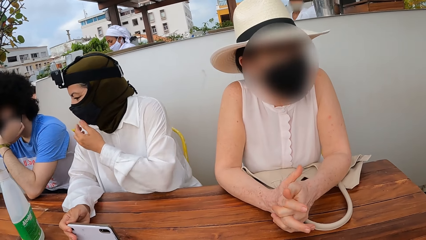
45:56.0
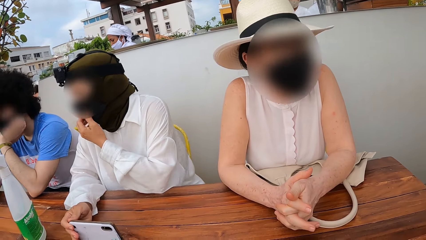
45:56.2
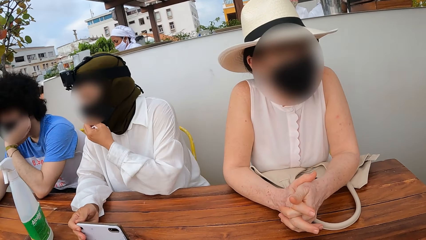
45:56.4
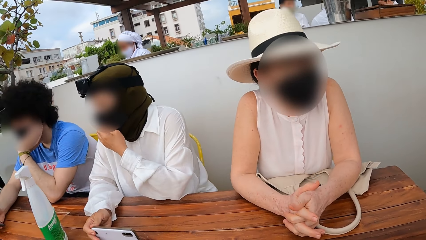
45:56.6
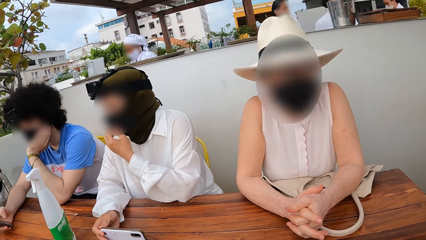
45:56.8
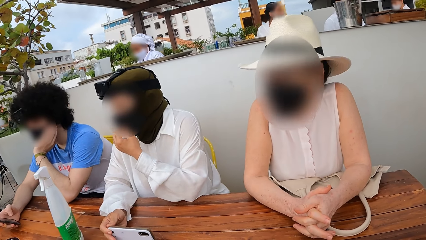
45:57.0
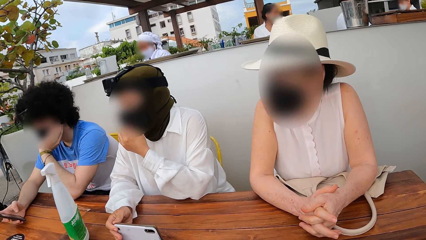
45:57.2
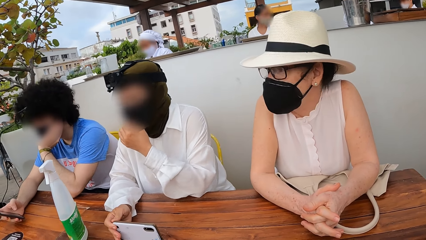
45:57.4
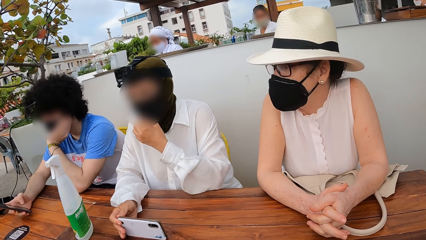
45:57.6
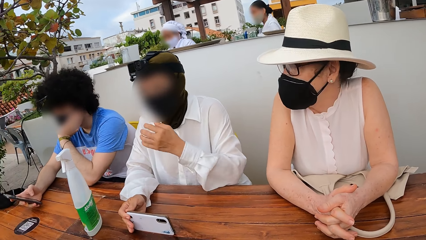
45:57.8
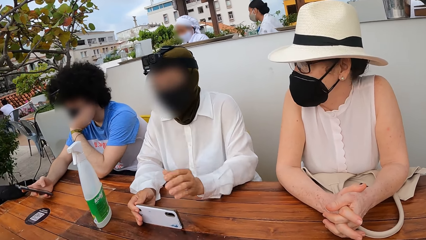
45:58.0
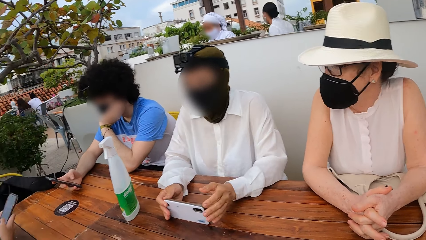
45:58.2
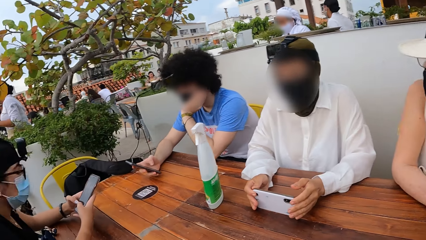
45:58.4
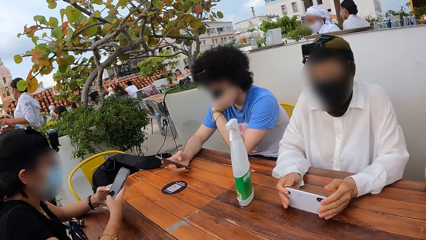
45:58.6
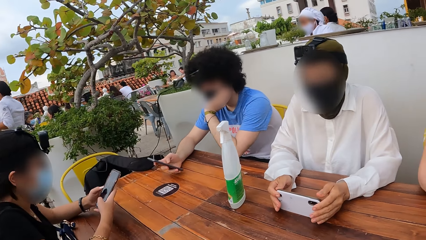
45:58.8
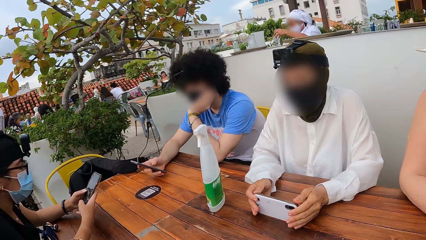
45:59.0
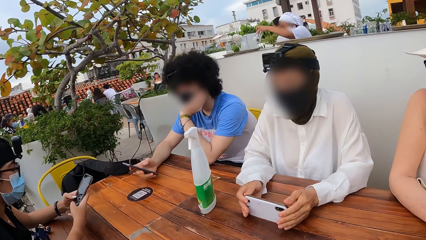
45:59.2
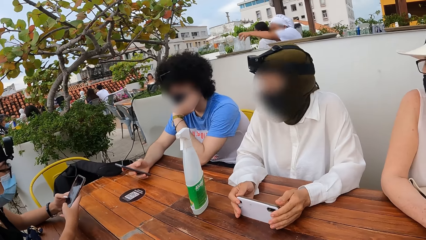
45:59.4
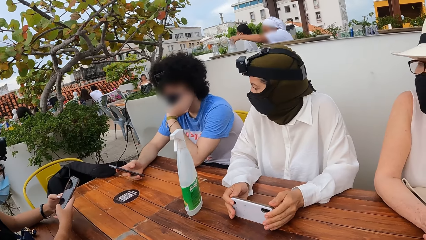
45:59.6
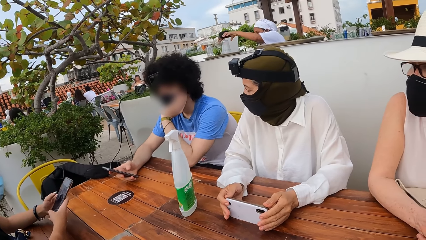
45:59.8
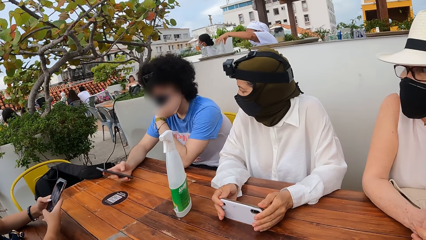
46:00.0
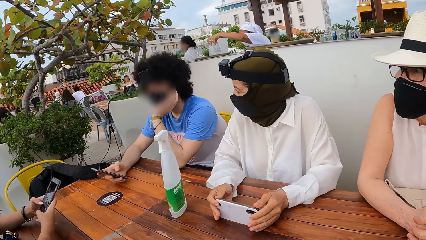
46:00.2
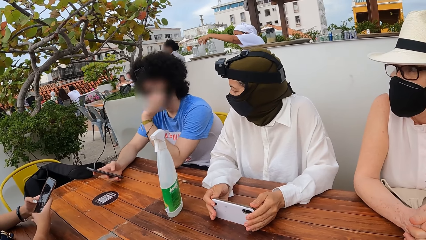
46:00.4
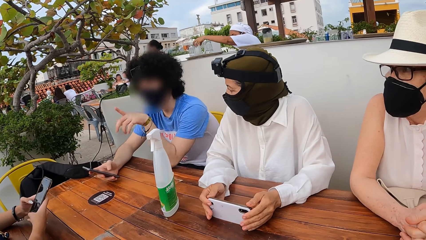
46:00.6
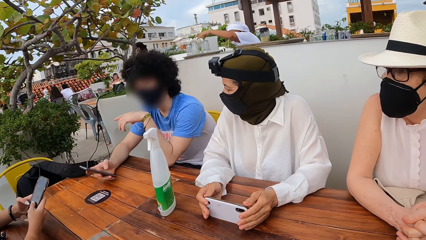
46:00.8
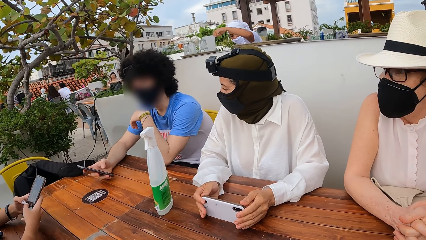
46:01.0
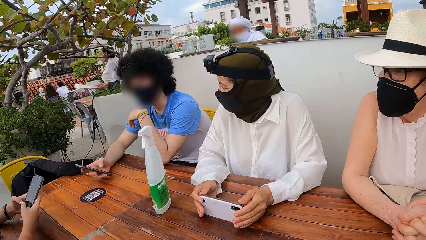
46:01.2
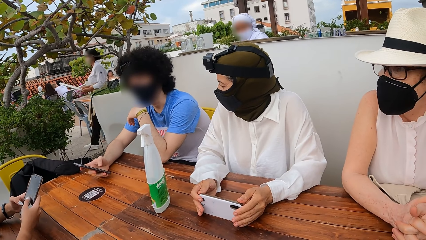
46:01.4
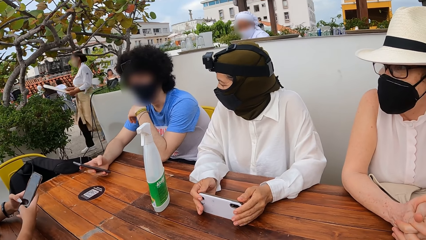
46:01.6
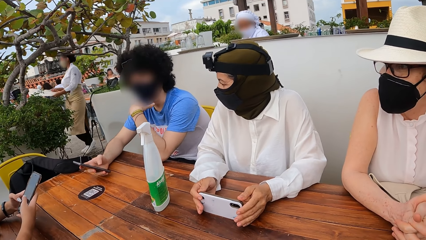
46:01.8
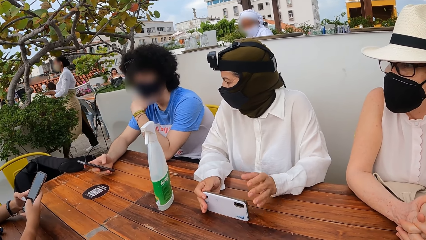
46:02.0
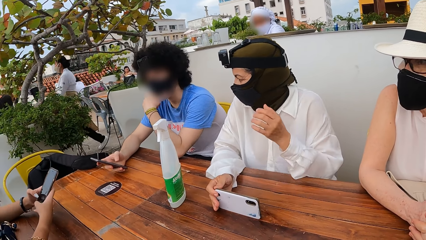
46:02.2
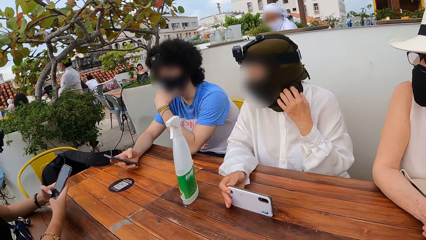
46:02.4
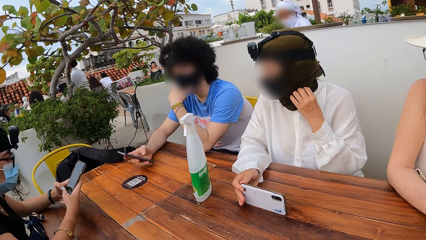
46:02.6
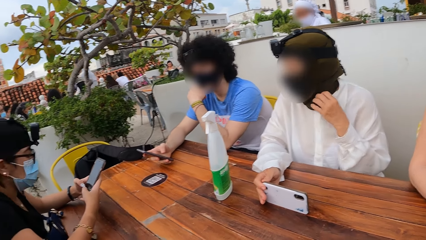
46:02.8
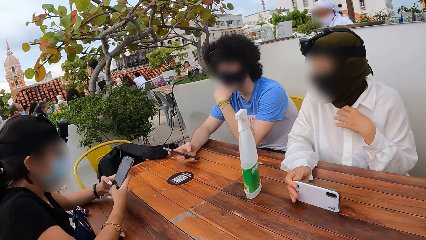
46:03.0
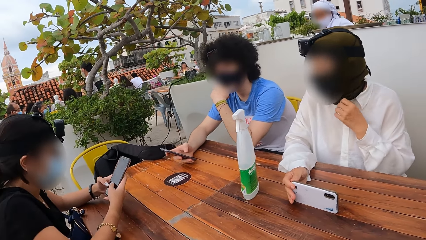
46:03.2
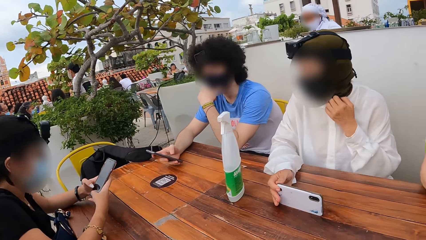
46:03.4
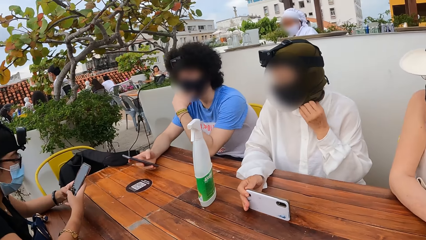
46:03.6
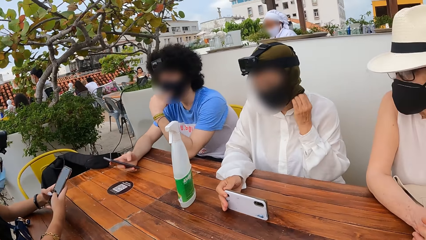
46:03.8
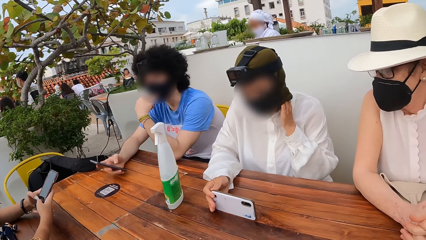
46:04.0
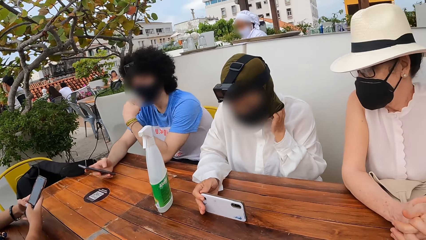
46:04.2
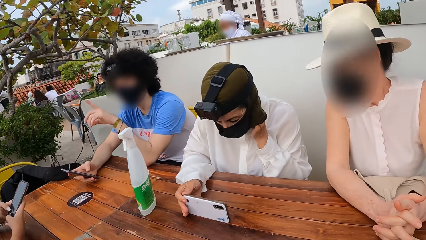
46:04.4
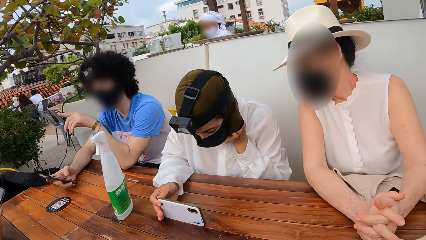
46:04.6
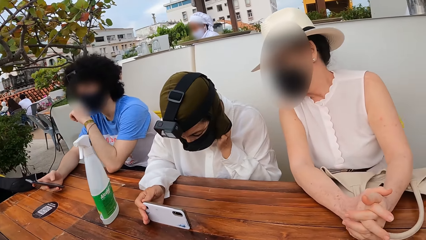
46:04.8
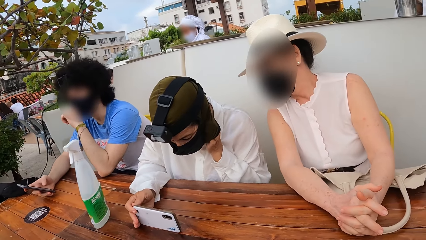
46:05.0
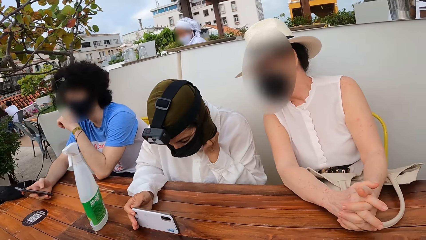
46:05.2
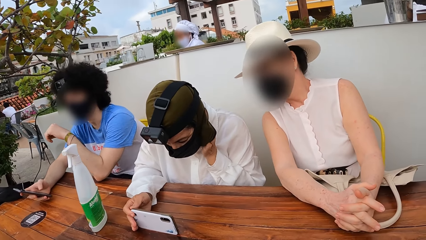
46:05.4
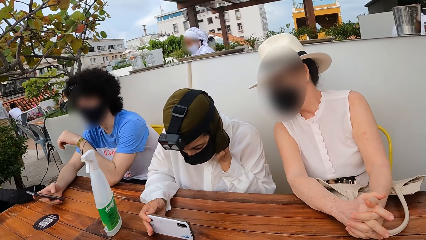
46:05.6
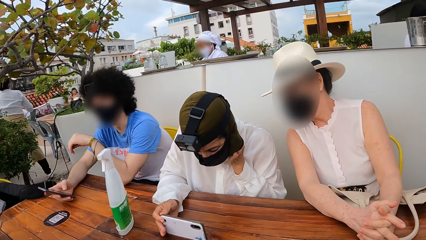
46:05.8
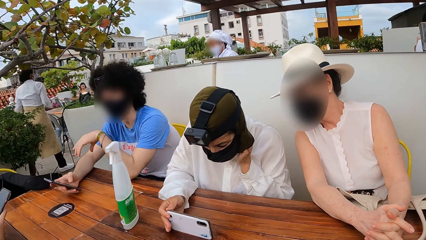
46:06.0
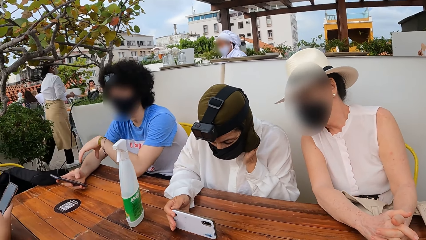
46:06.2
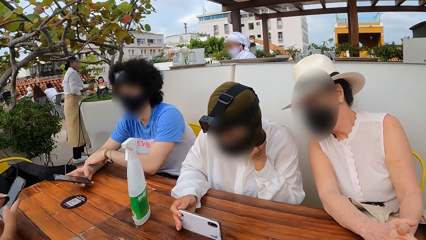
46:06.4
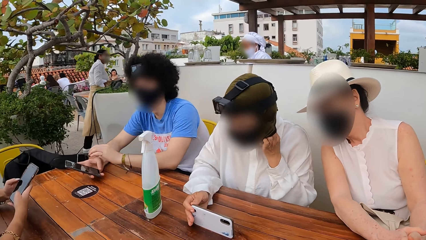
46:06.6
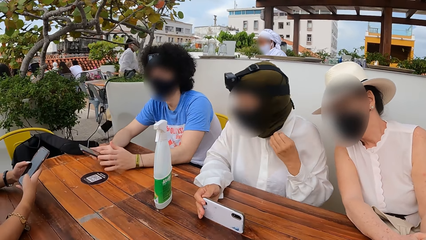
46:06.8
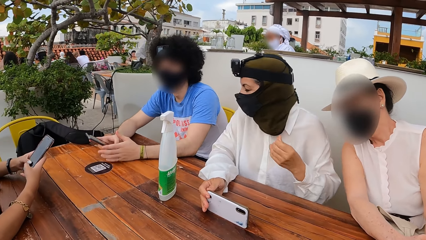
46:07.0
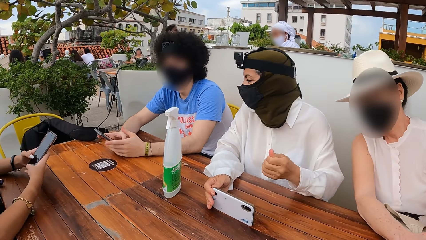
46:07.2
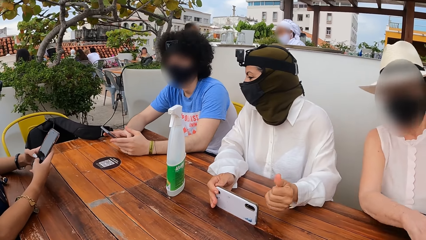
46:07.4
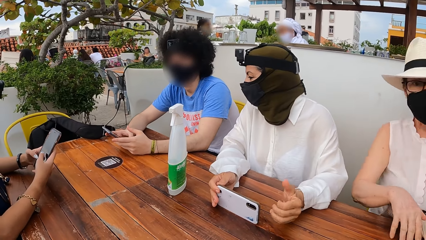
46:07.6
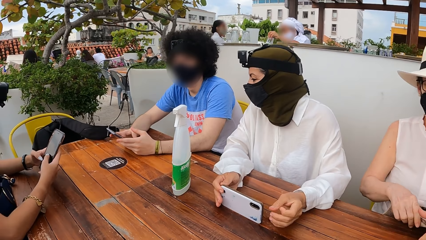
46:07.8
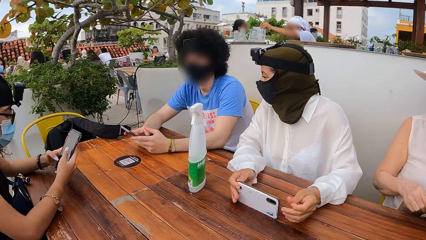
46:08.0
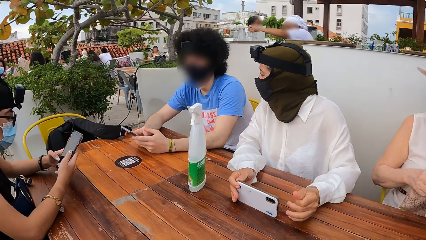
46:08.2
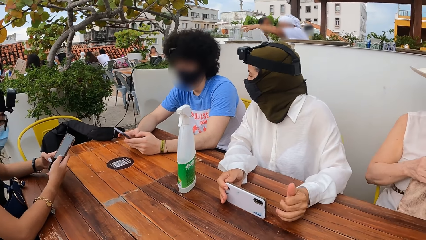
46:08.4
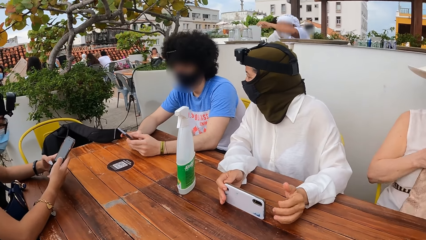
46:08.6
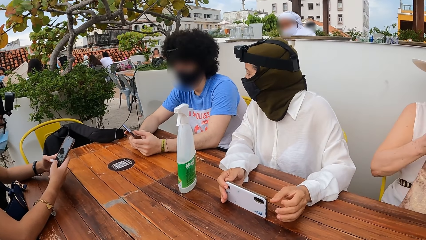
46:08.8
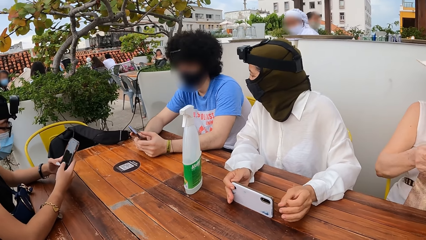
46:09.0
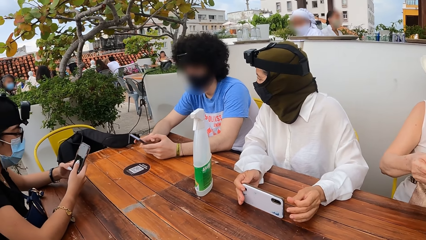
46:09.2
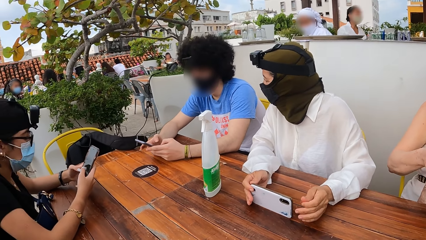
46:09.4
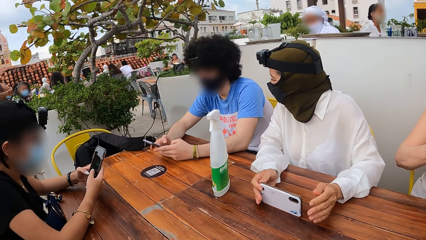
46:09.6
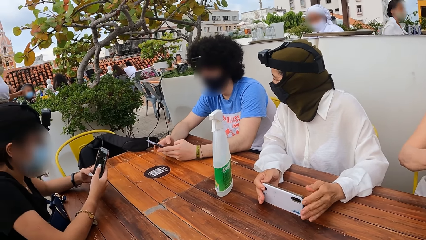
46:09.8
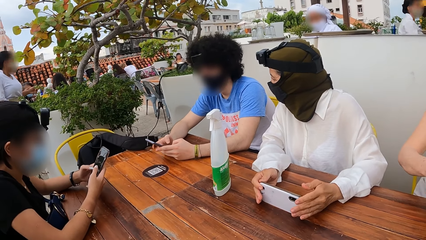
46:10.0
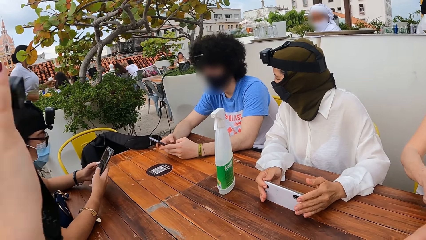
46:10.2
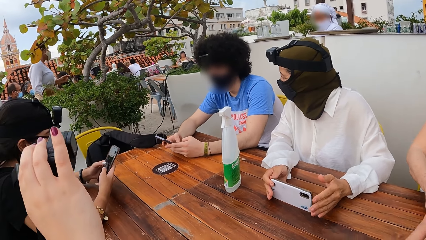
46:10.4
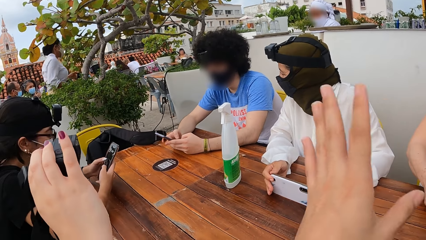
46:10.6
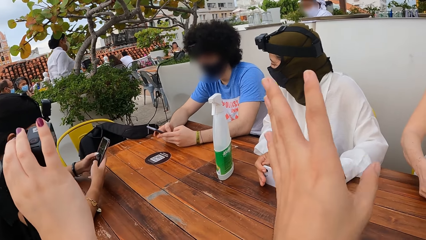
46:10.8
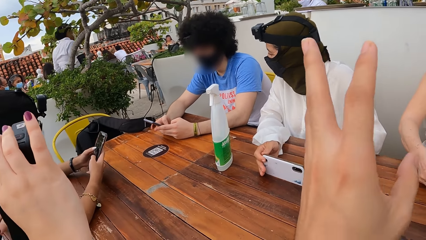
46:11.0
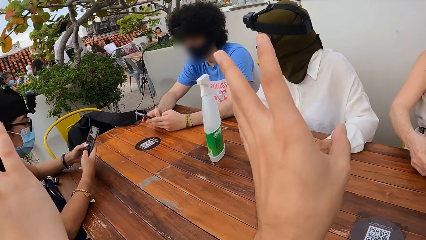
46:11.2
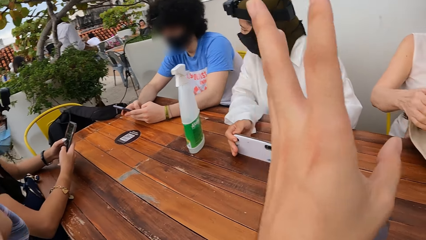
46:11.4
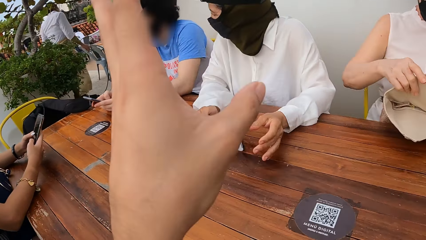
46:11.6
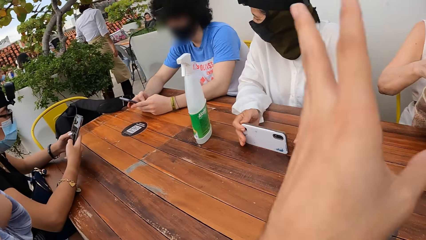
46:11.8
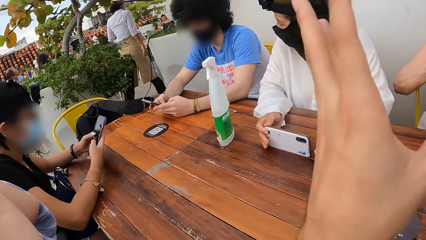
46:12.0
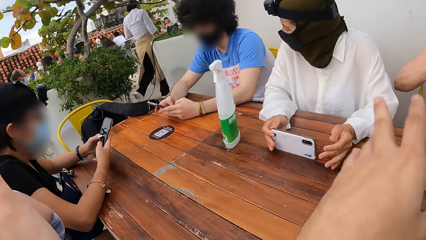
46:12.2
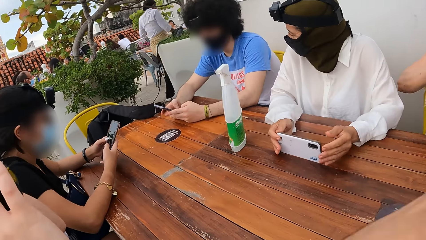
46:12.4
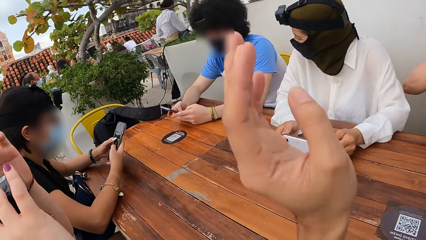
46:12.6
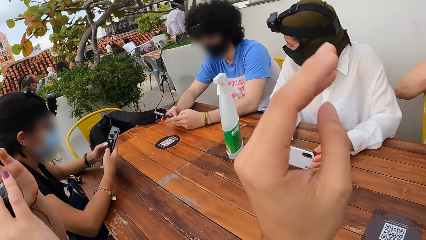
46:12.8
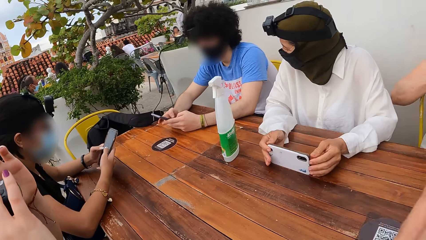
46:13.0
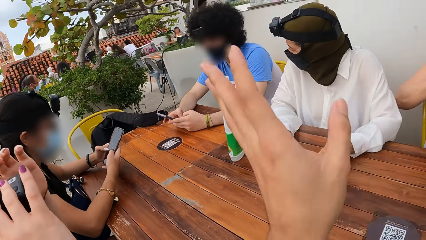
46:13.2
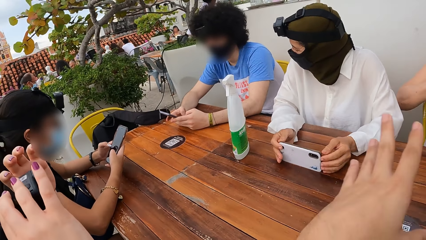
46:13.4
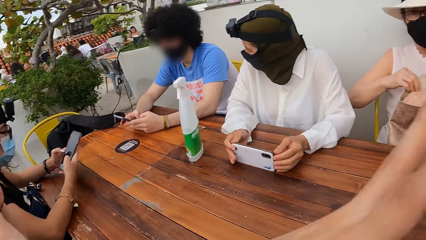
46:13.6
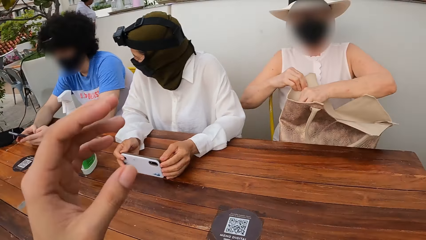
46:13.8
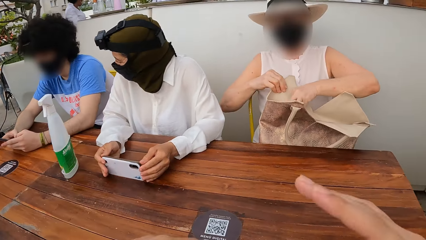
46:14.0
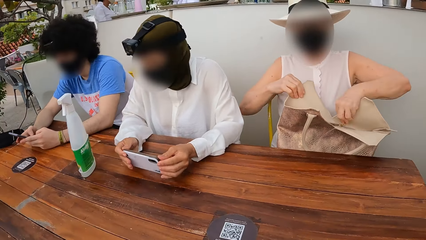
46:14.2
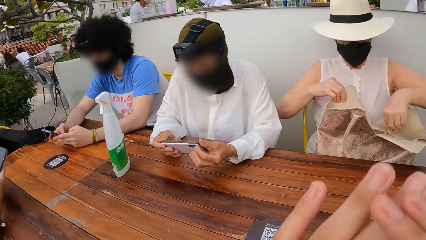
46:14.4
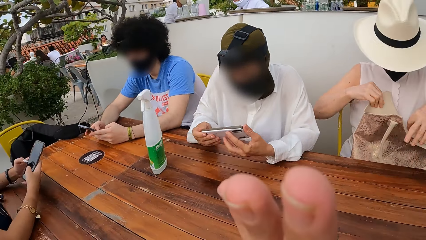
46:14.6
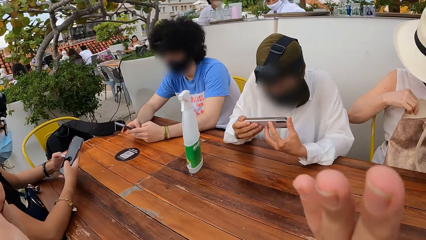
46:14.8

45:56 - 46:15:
A lady touches her face. Another lady operates a phone. The first lady inserts her hand in the head scarf. The first lady touches her fingers. The camera wearer moves his hands. He raises his hand.
